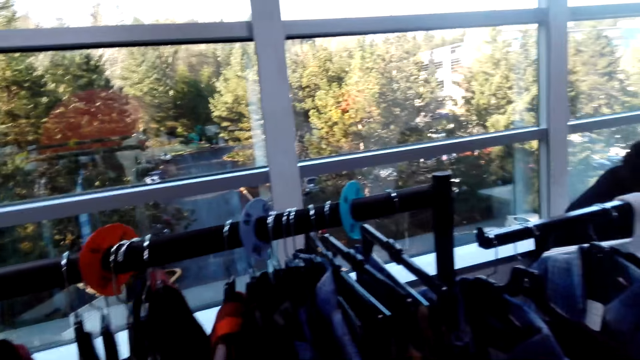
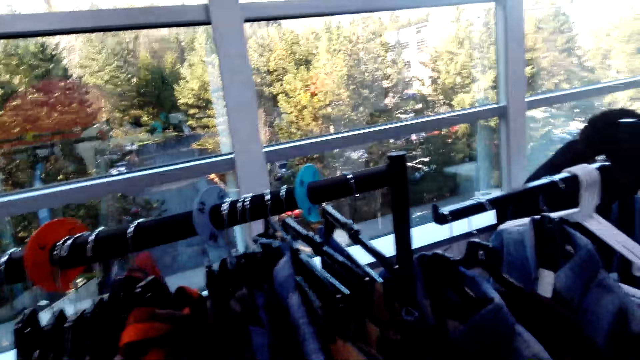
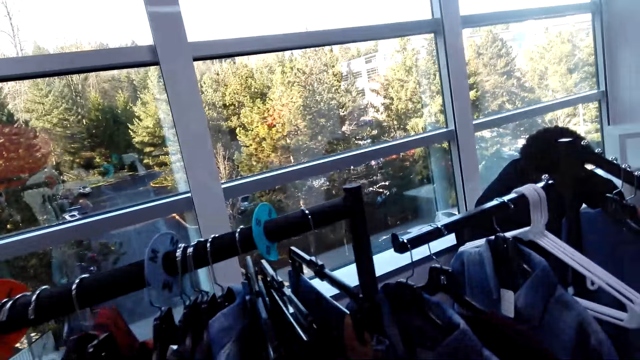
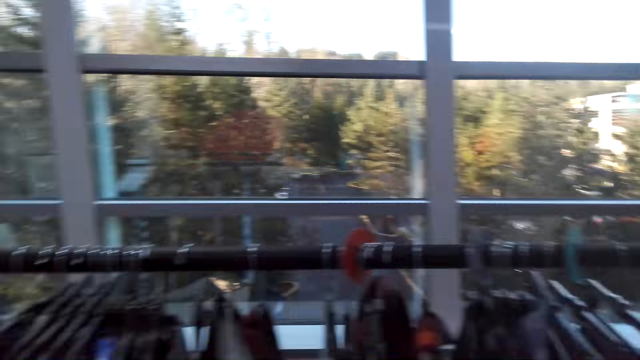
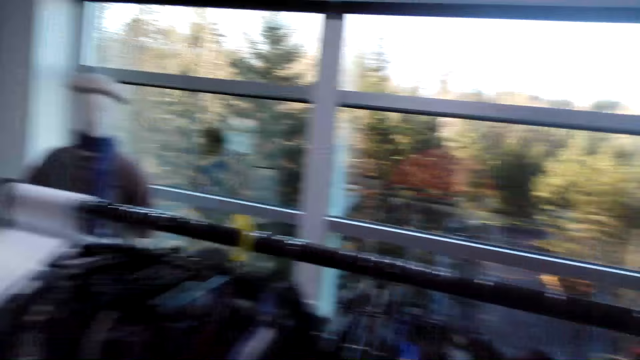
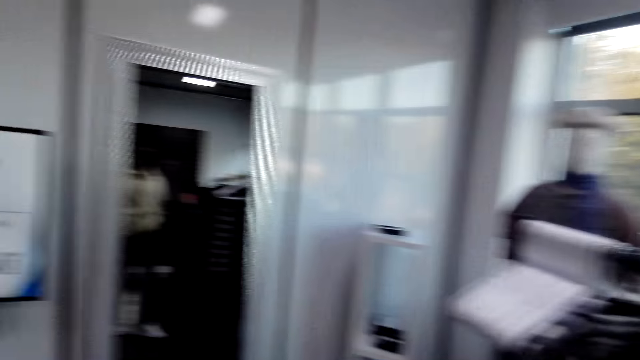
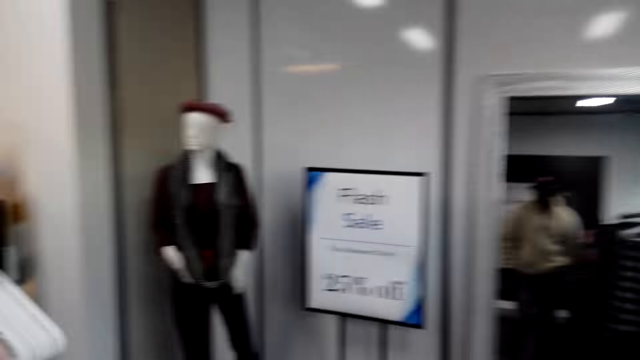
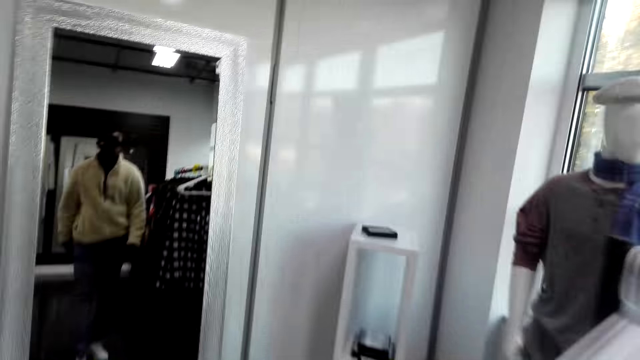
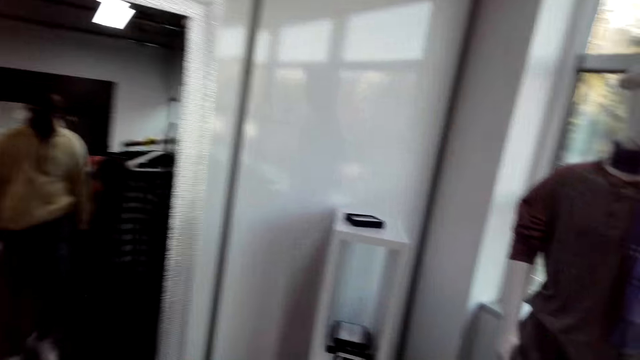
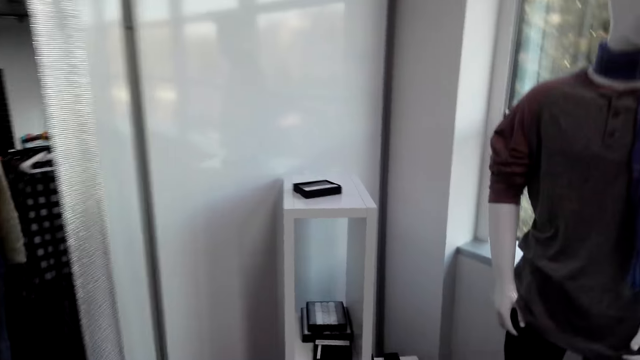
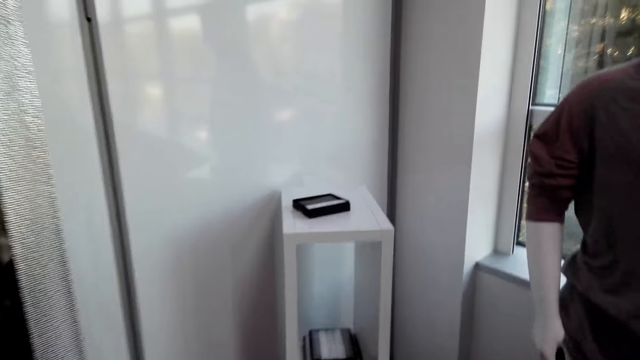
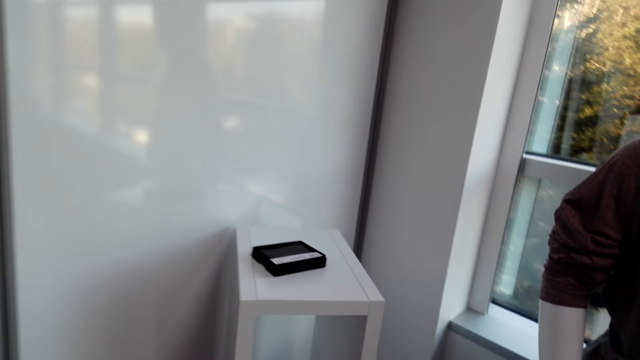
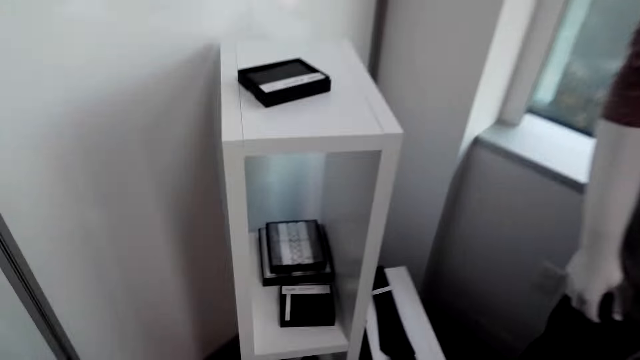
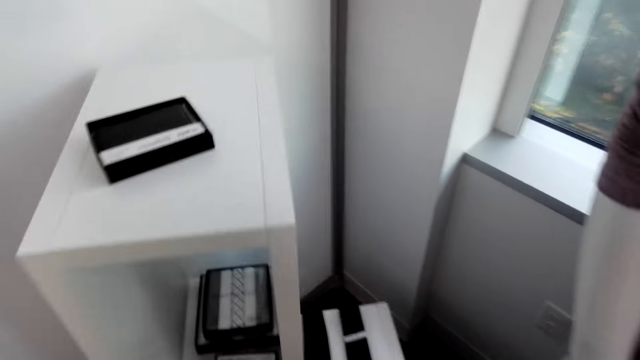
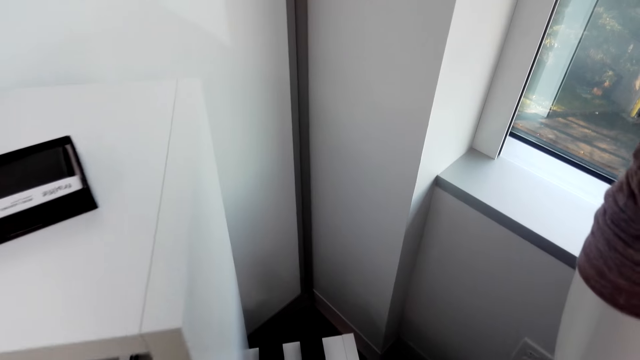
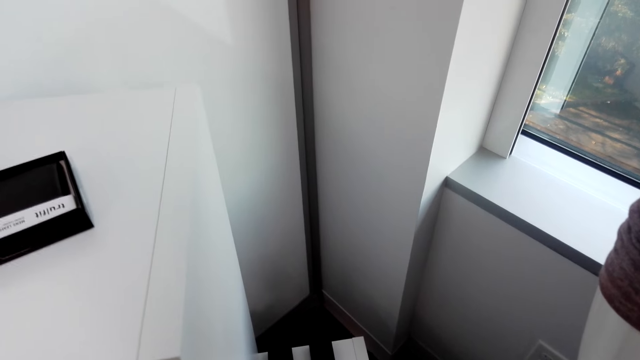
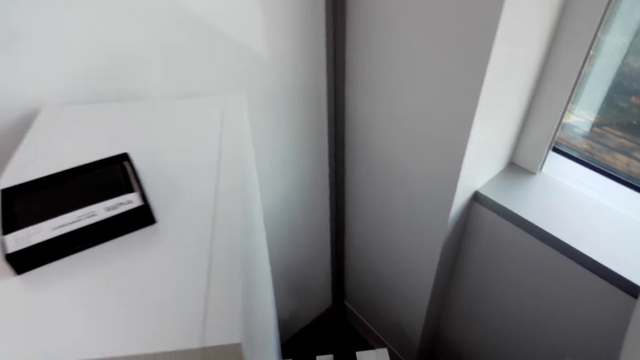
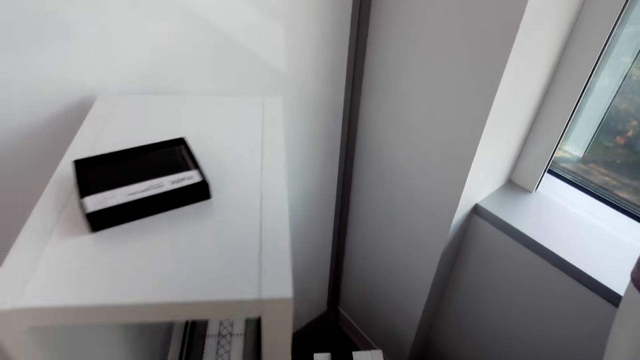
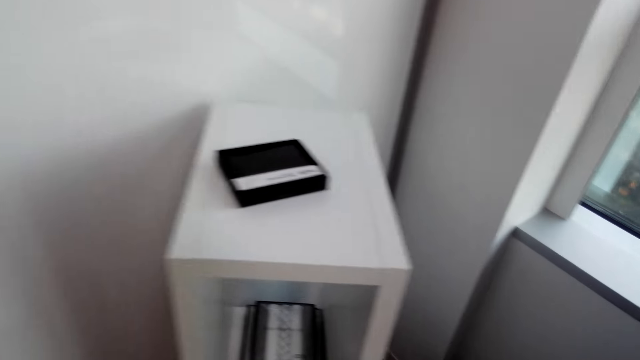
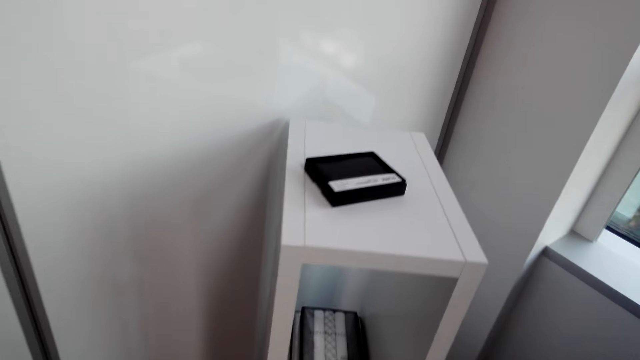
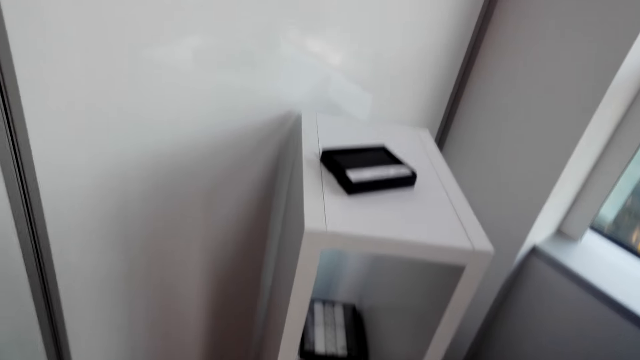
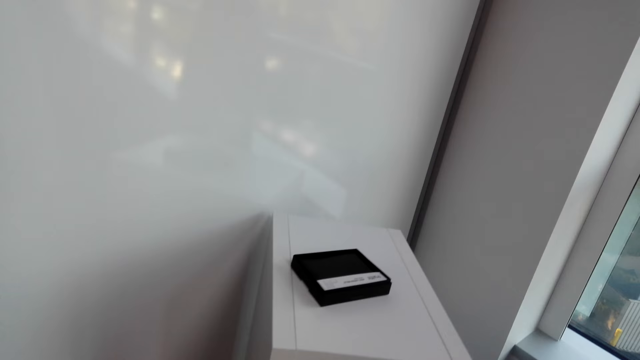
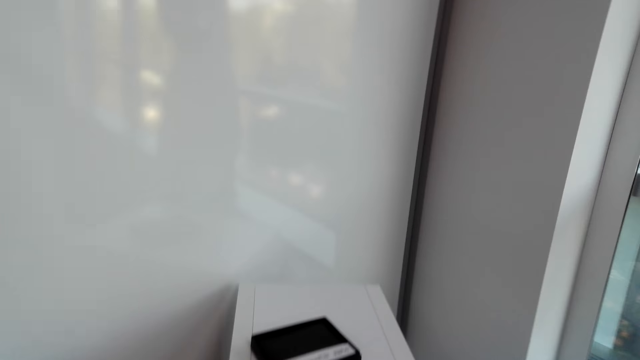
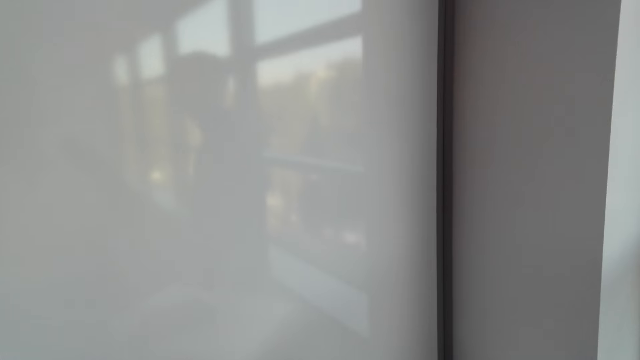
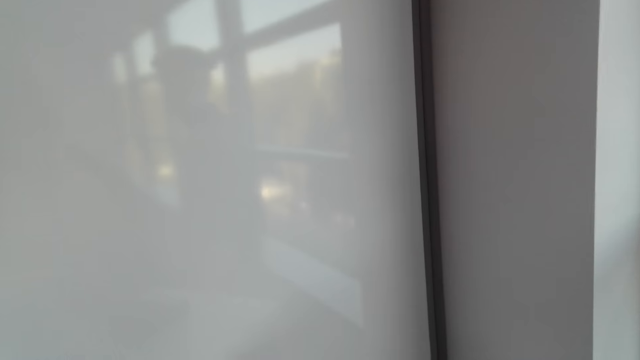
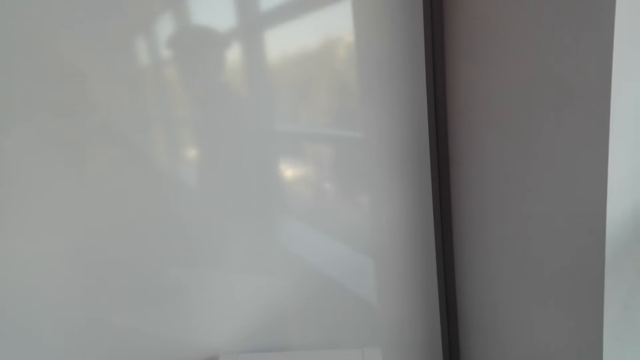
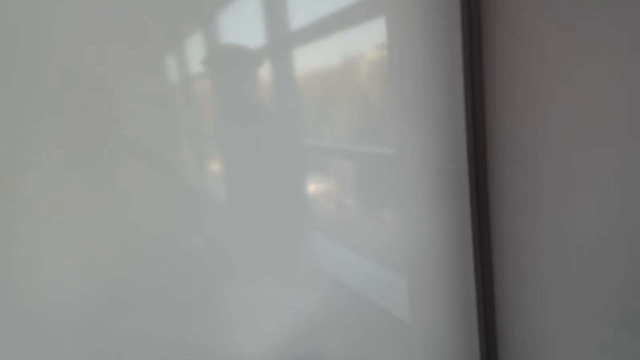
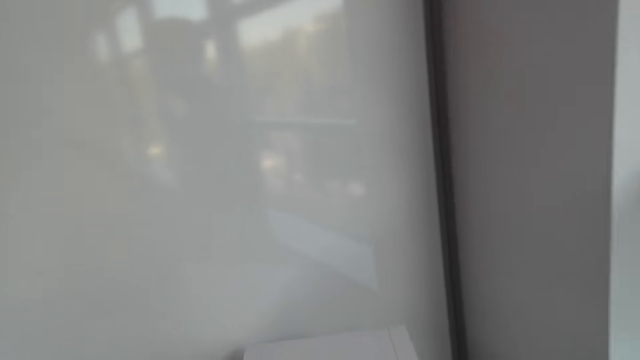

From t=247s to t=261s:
The camera wearer turns. They walk forward. They look around.

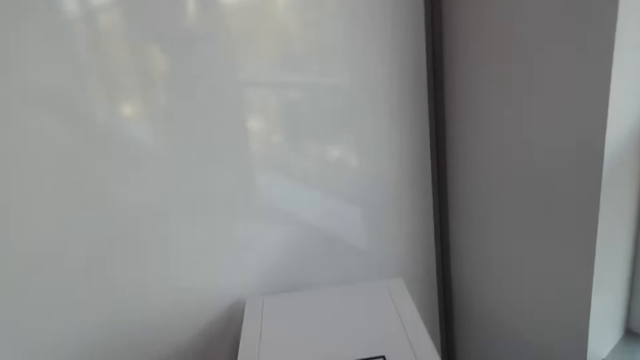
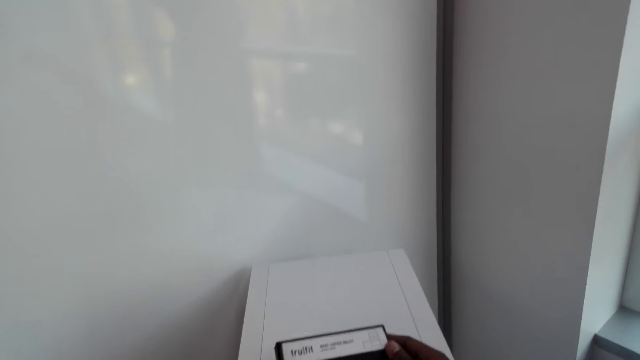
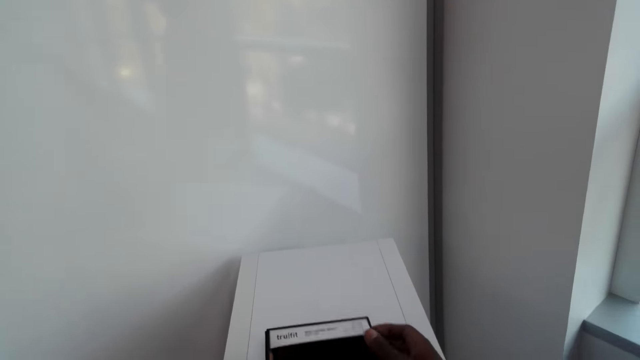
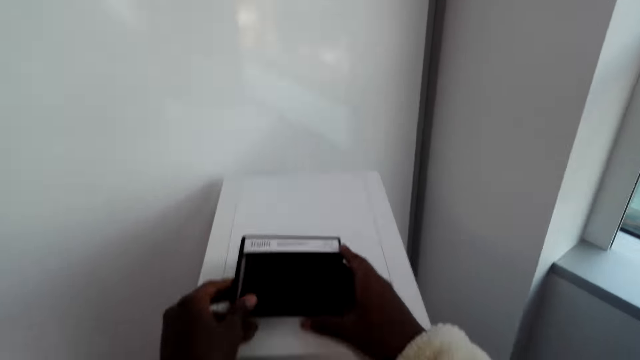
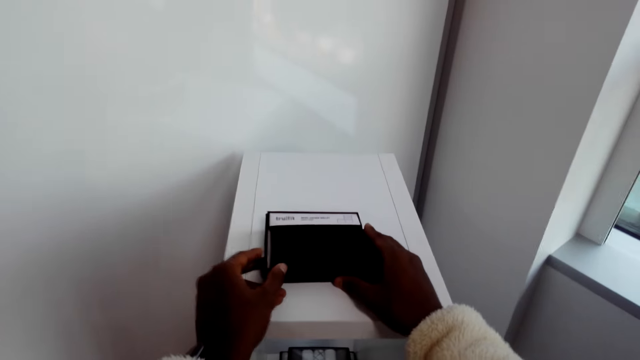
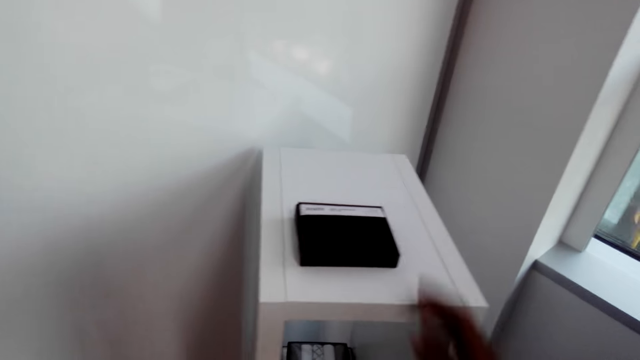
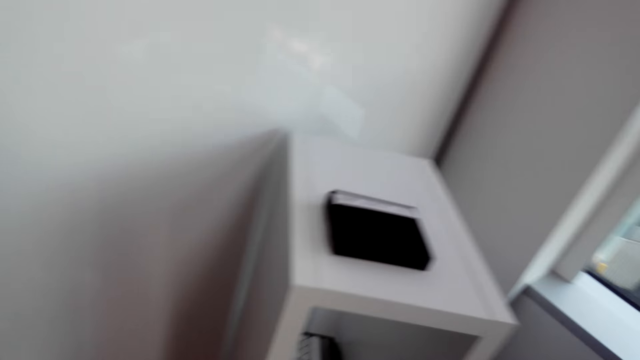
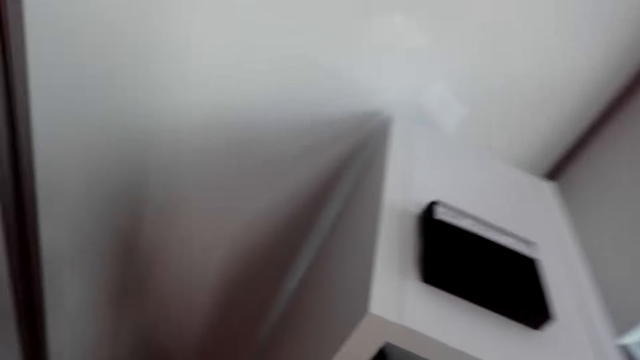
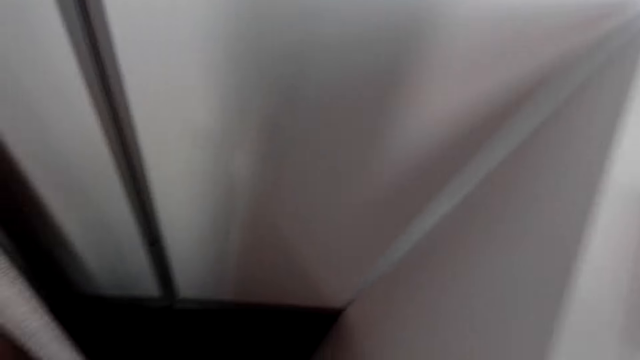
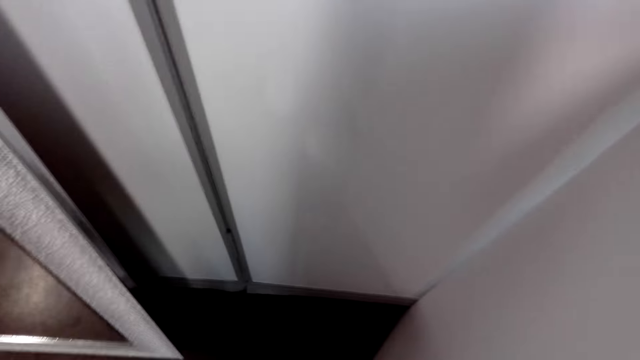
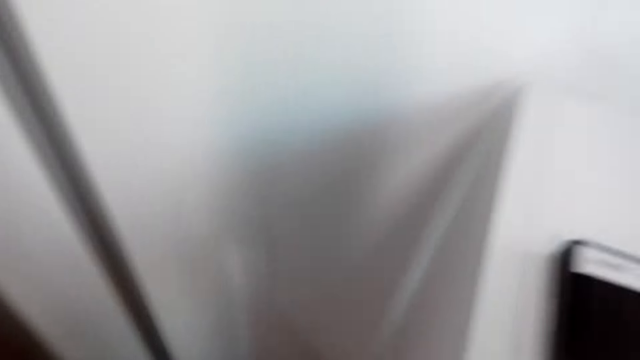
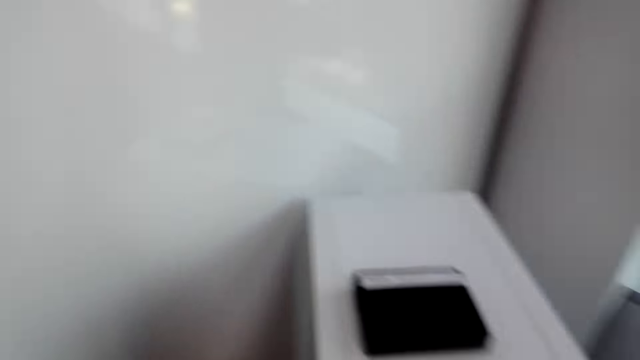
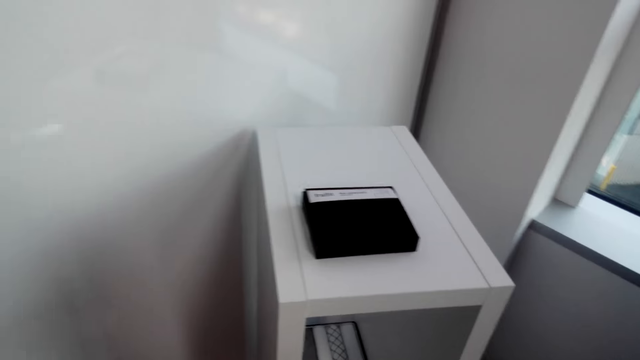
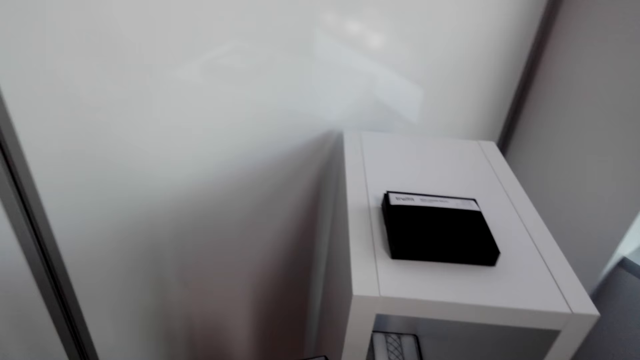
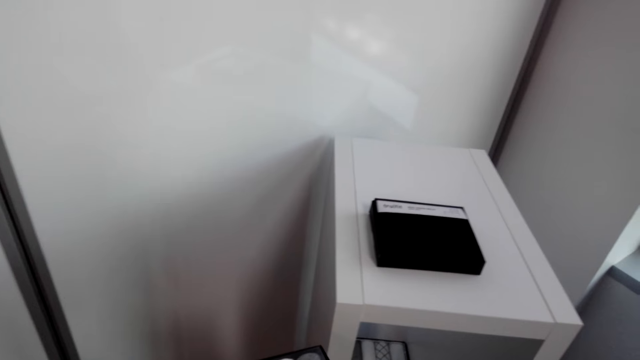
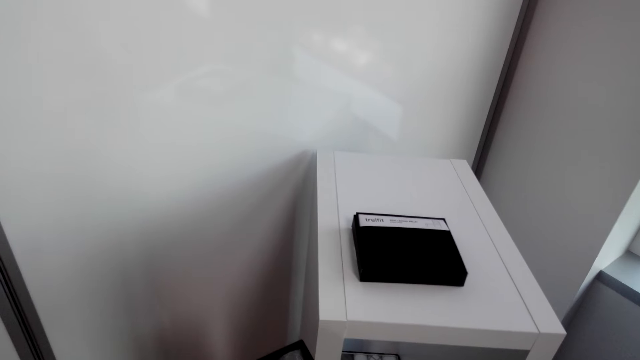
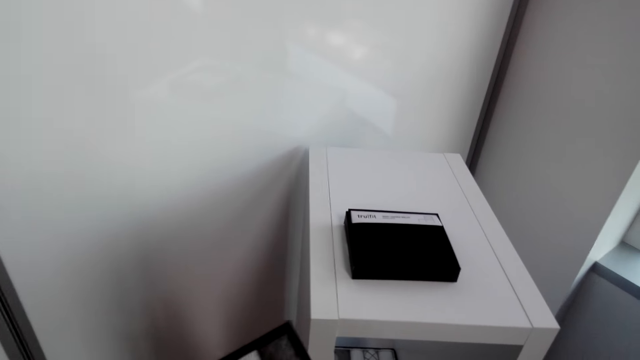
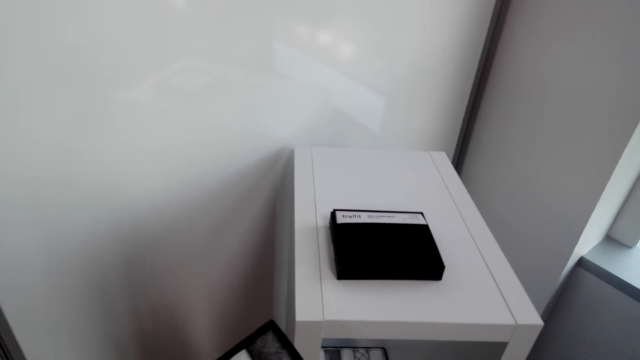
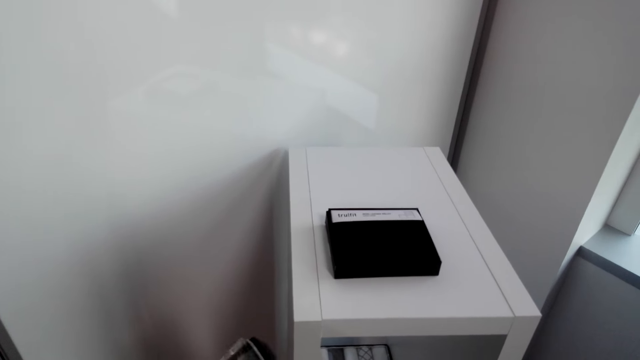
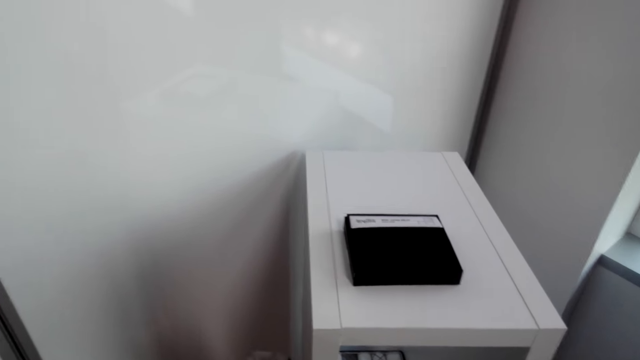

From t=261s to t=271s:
The camera wearer drops the box. They bend forward. They look around.
